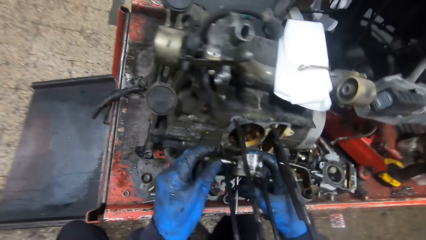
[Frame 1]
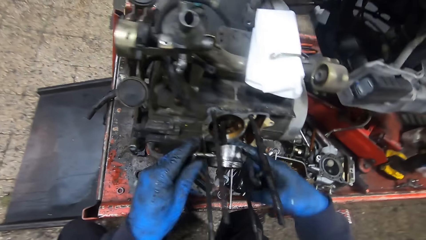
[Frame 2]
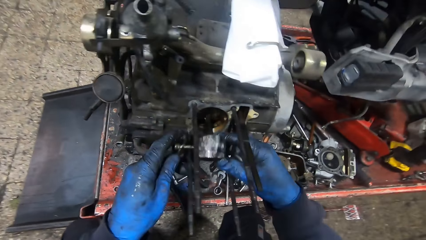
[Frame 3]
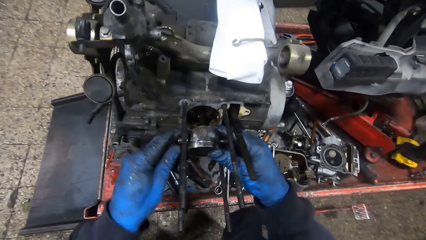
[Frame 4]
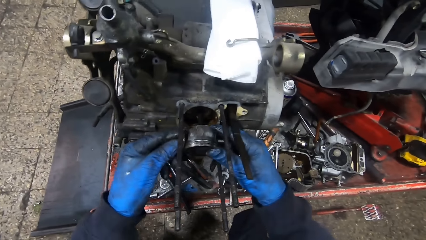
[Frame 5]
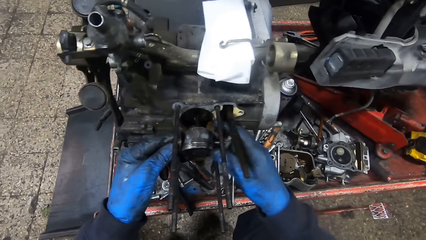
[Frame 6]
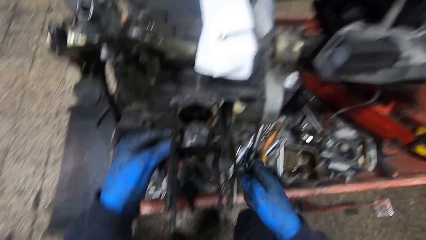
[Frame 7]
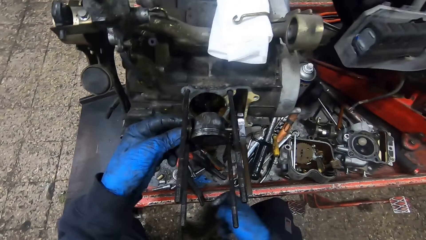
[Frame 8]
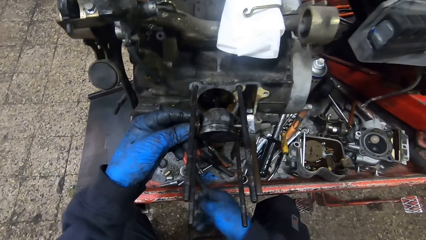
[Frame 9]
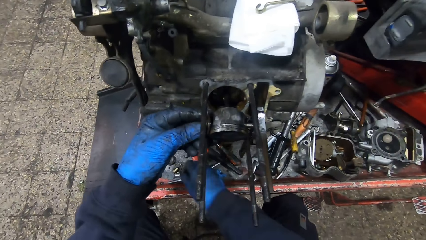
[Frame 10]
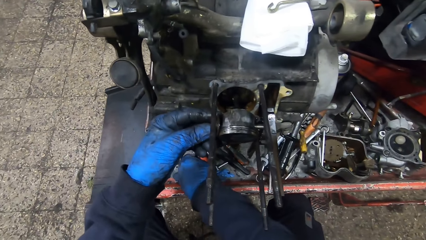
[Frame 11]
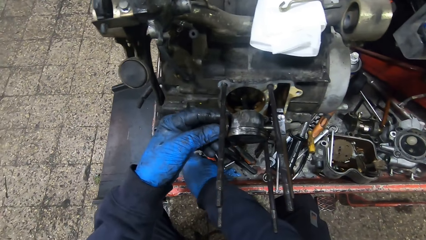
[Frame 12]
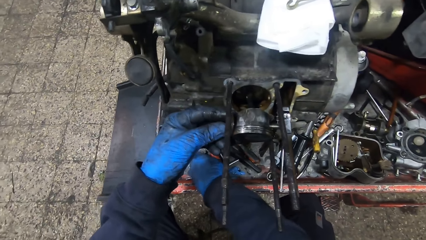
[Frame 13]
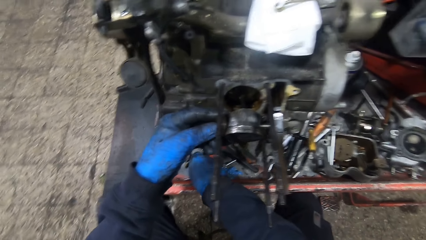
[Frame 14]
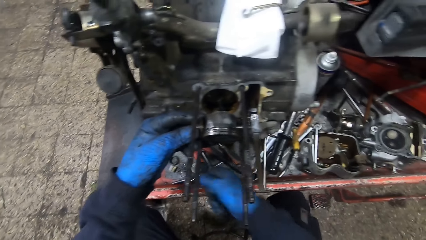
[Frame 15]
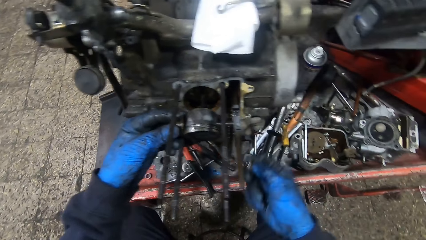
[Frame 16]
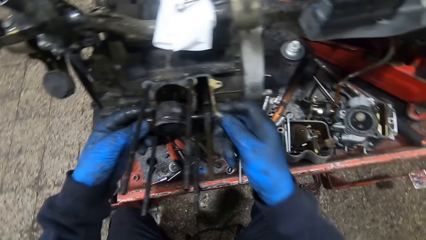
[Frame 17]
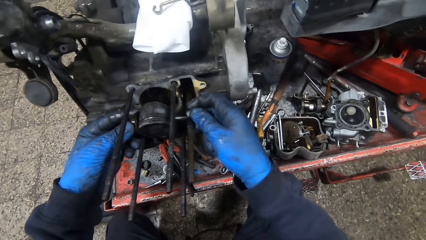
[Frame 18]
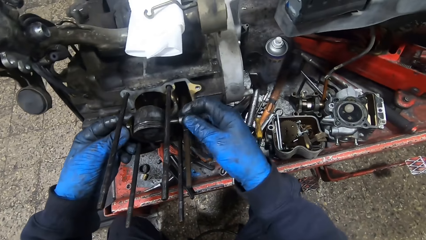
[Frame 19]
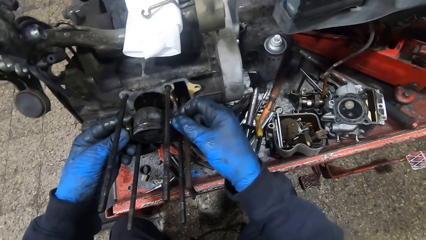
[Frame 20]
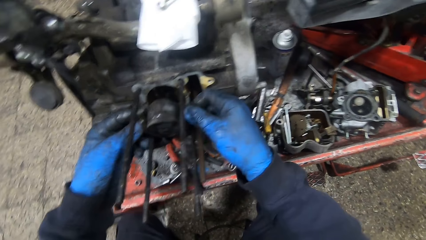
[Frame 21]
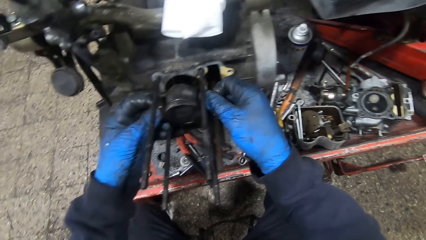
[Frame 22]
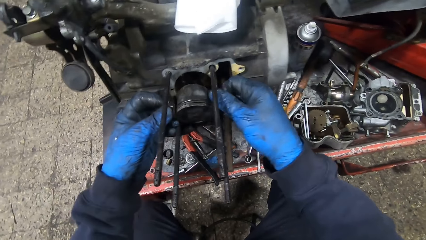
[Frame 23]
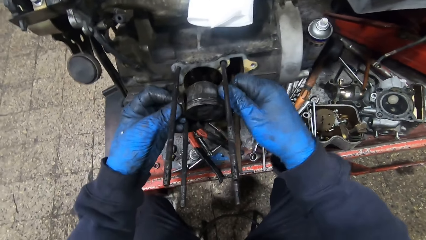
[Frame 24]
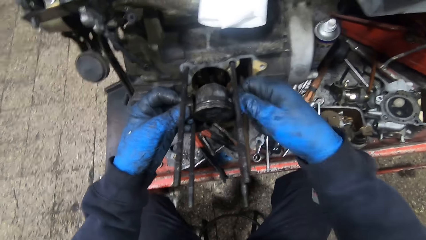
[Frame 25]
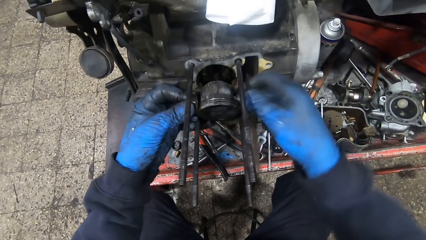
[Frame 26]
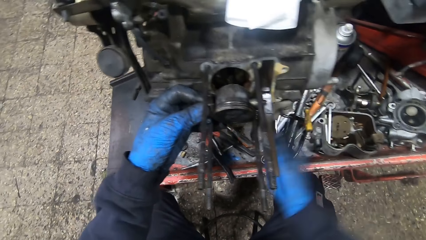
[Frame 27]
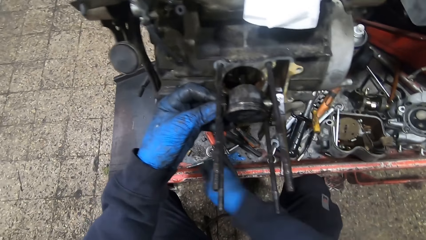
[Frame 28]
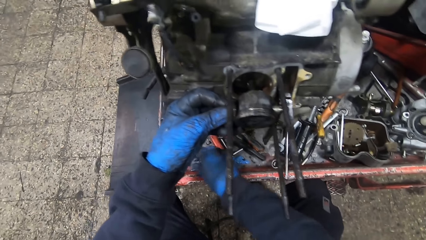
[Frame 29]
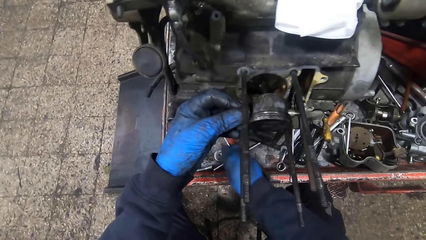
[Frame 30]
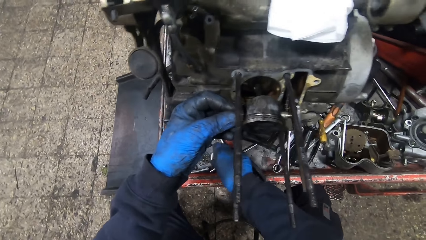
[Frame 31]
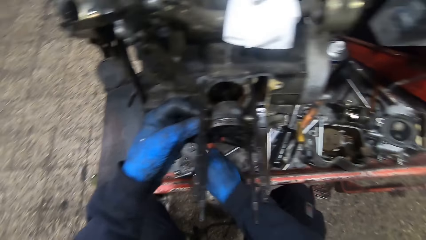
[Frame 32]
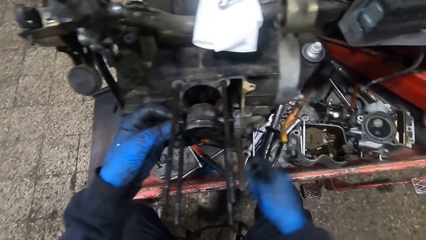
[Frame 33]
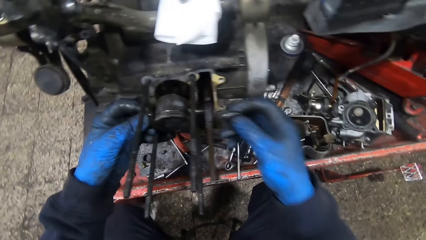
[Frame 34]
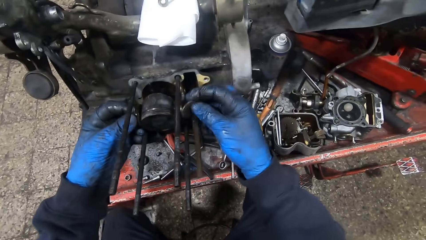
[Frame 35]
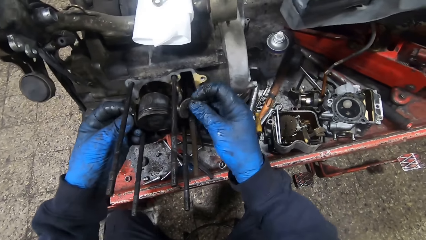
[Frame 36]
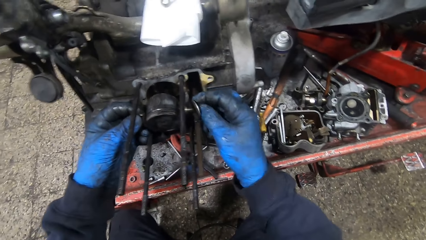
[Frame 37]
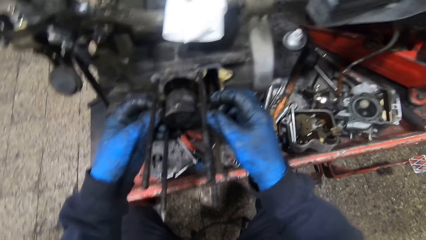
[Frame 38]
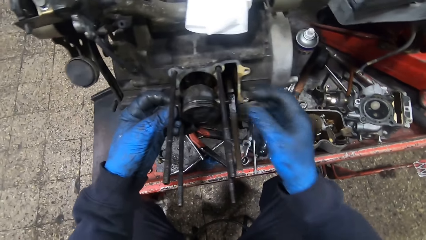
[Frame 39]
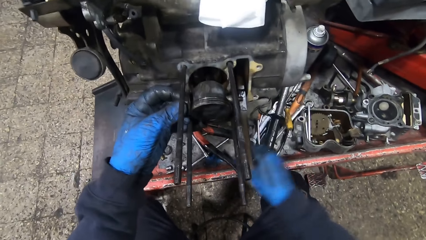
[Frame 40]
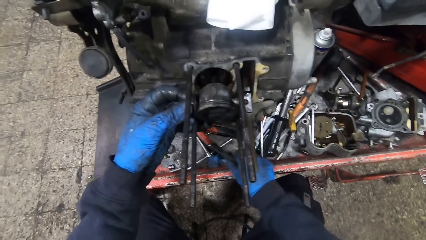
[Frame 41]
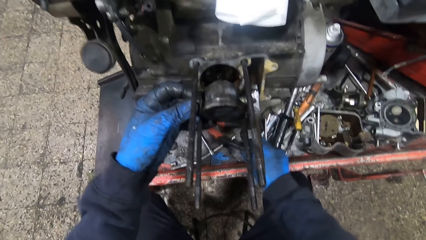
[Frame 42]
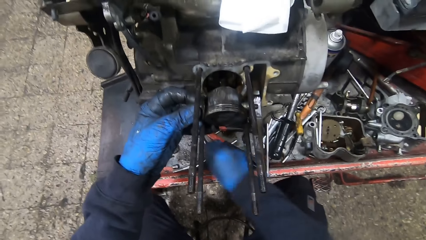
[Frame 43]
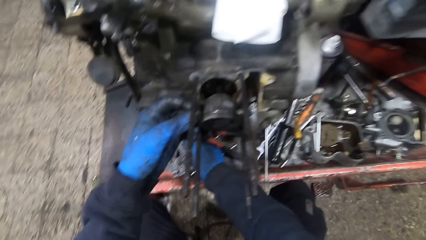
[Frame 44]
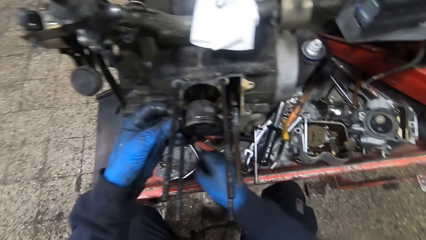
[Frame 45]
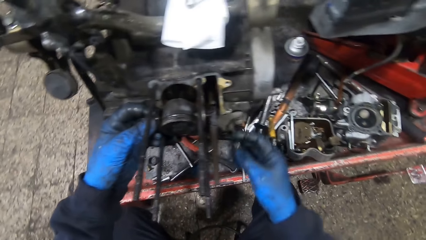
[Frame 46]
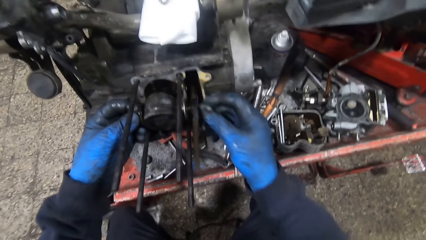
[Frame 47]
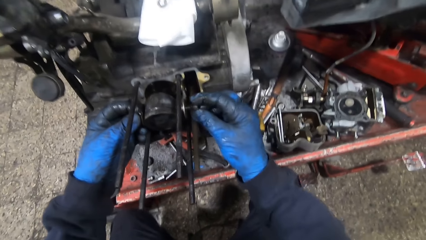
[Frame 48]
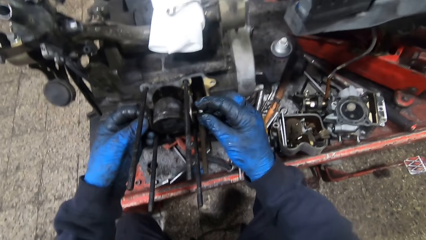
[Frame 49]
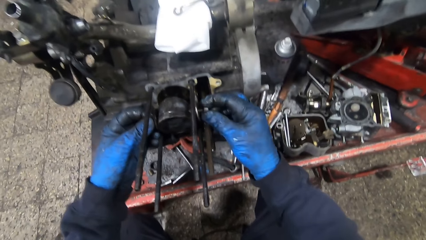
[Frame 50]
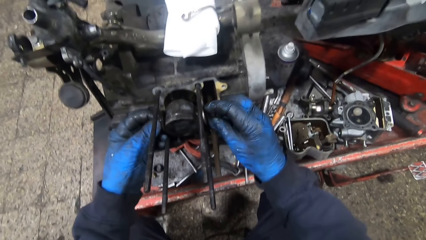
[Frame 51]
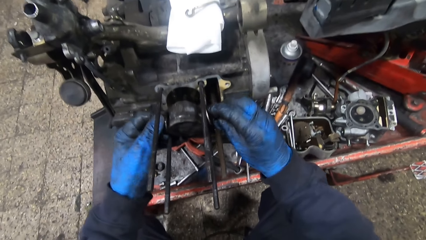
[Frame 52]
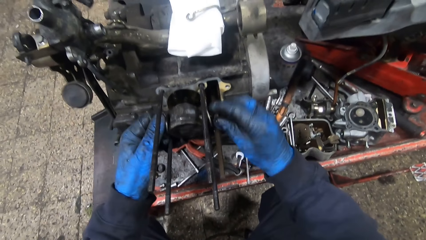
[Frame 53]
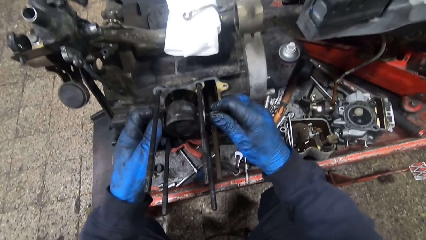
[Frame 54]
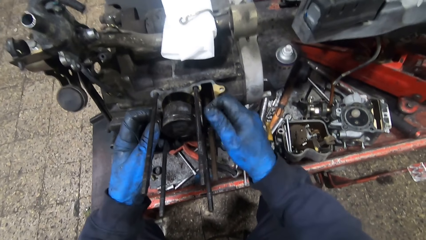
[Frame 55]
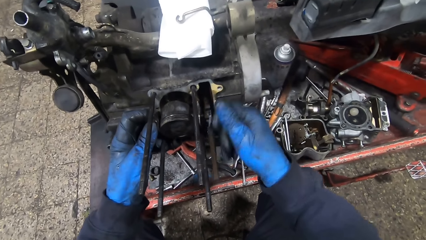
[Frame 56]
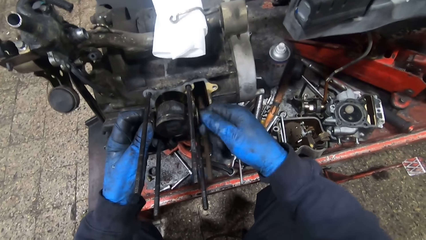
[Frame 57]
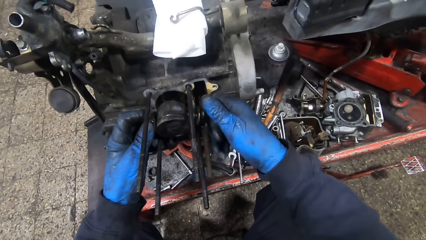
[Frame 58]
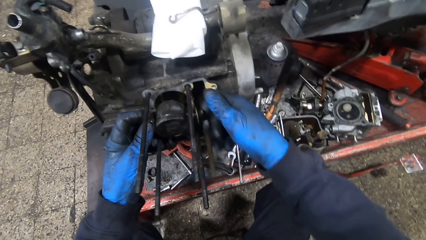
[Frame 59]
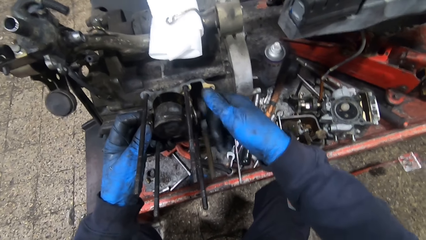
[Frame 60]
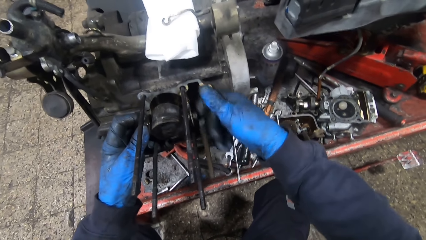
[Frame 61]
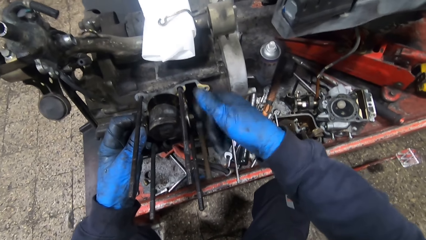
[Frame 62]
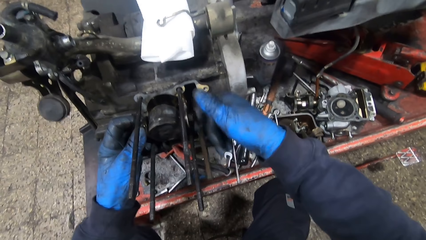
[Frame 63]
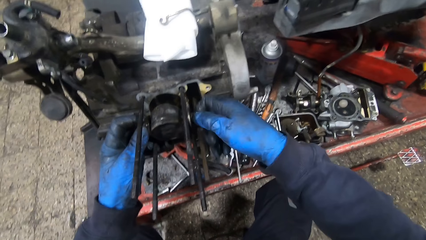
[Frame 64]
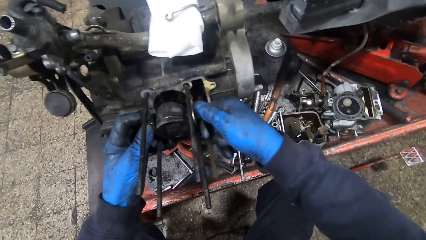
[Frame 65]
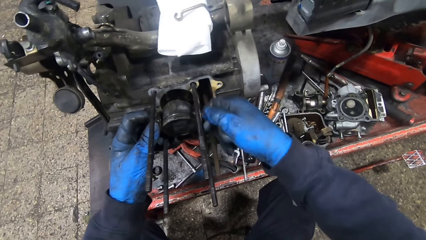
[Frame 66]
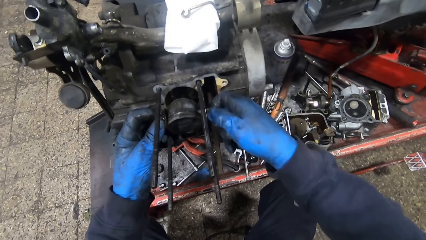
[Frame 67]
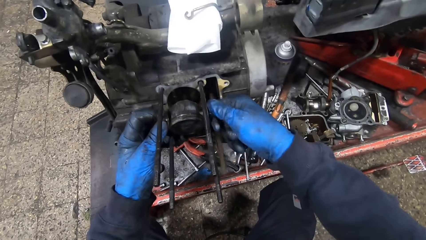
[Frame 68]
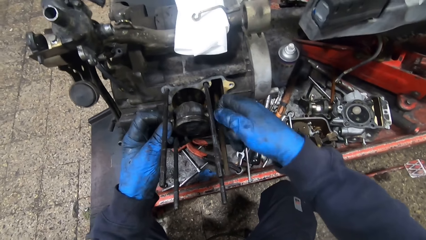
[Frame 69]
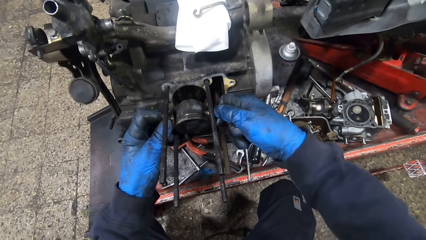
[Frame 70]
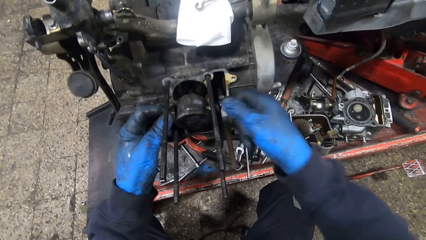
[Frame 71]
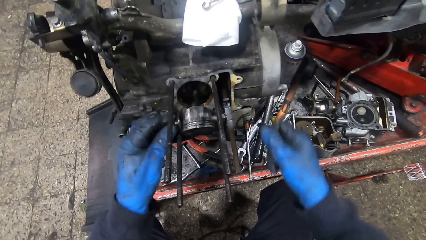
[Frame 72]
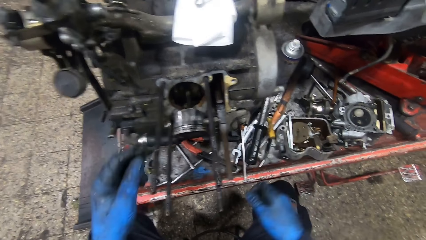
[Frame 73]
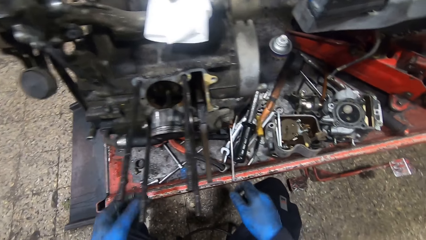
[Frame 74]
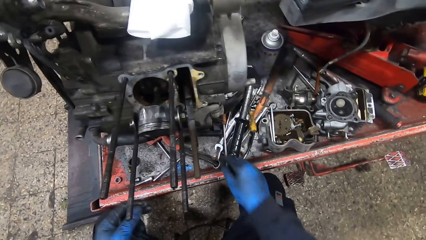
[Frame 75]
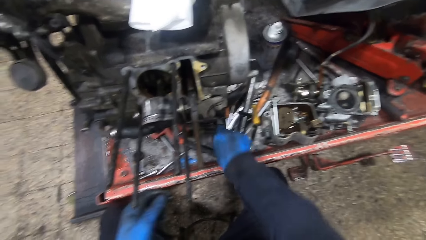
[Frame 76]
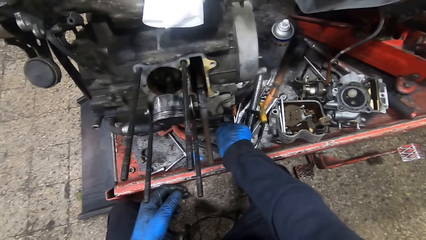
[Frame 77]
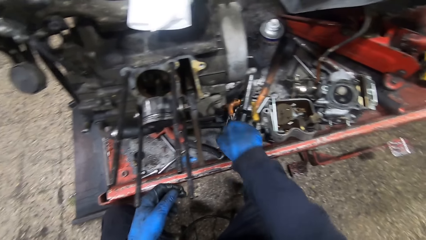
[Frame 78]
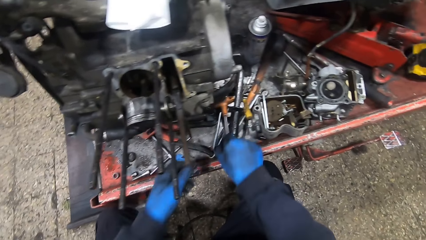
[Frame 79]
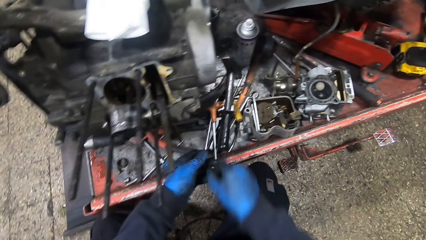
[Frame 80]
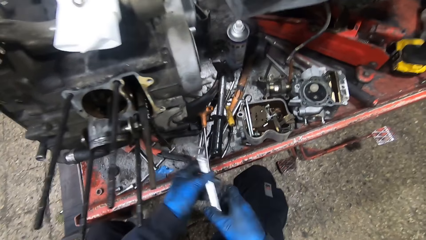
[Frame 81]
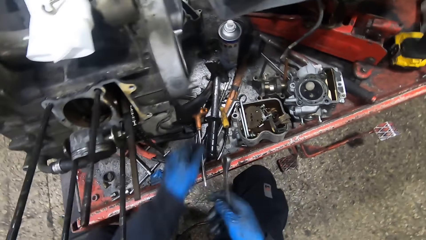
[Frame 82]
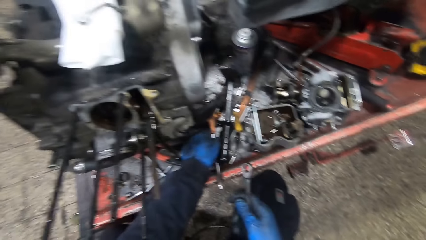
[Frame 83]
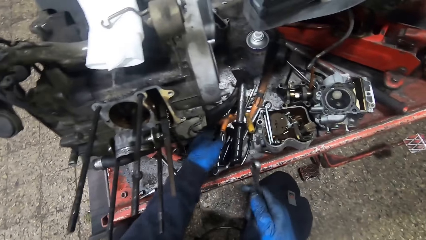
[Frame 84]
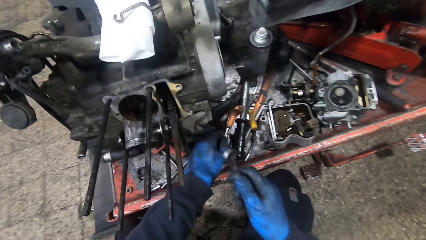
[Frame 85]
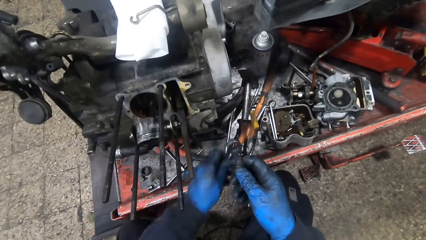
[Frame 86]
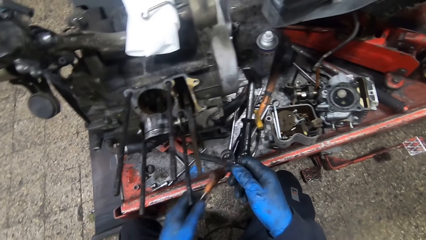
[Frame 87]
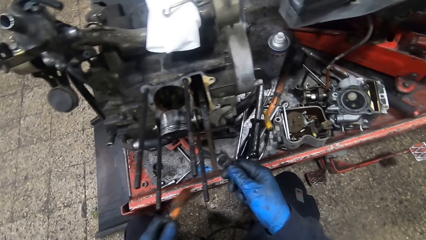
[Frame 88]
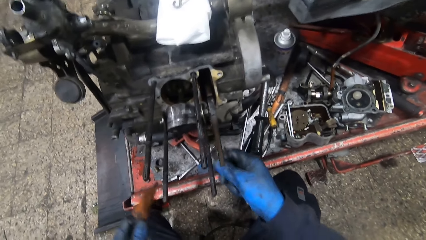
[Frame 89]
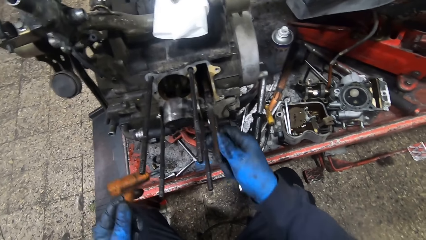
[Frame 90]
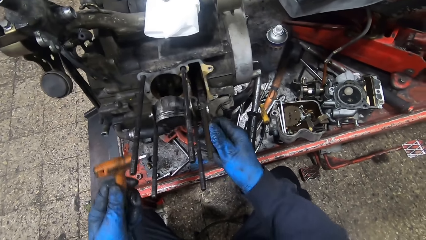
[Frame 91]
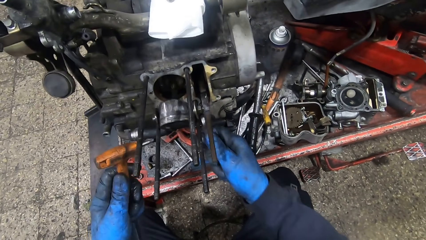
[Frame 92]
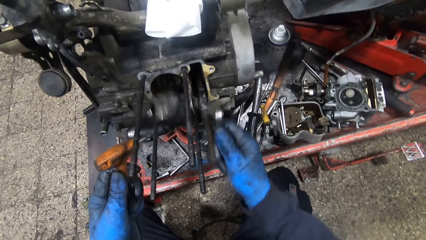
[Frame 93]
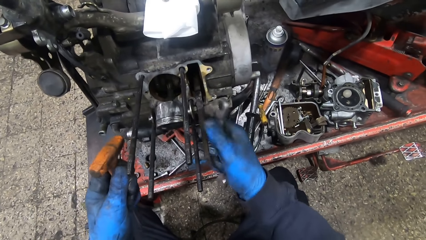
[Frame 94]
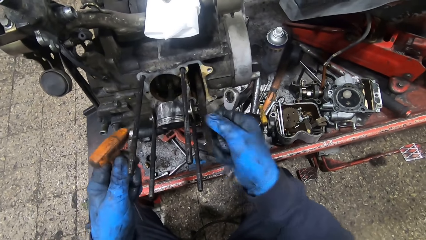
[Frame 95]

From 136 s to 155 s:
The camera wearer fixes the metal rod in the engine with both hands. He adjusts the engine. He picks a bolt from the workbench with his right hand. He adjusts the bolt in the engine and screws the bolt on the metal rod with his left hand. He picks the band from the workbench with his right hand. He fixes the band on the metal rod. He picks another bolt from the workbench with his right hand. He screws the bolt on the metal rod with his right hand. He picks a ring spanner from the workbench with his right hand. He picks a T-shaped wrench or screwdriver from the workbench with his left hand.
